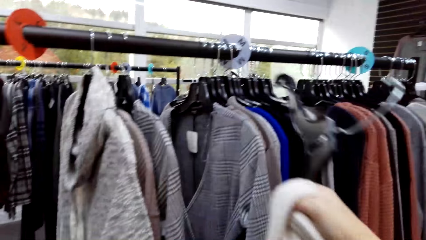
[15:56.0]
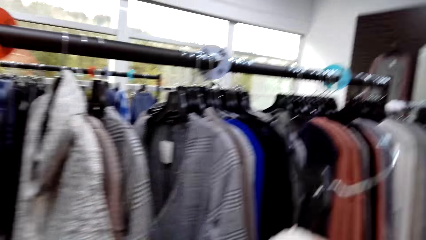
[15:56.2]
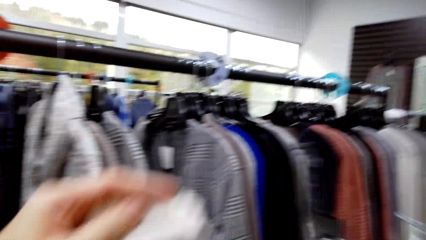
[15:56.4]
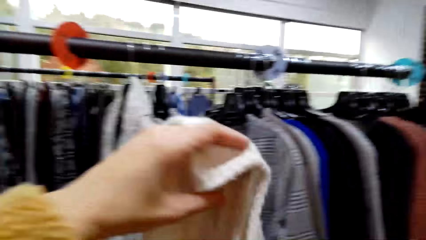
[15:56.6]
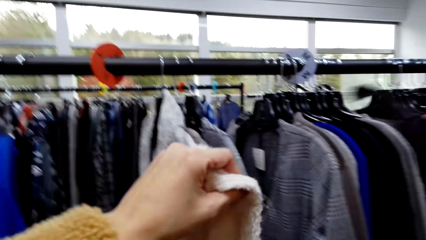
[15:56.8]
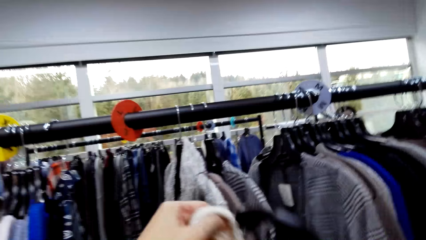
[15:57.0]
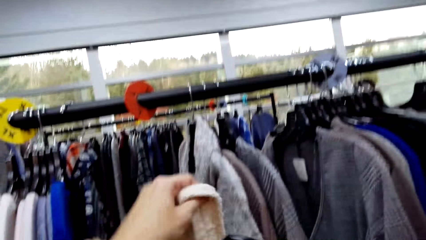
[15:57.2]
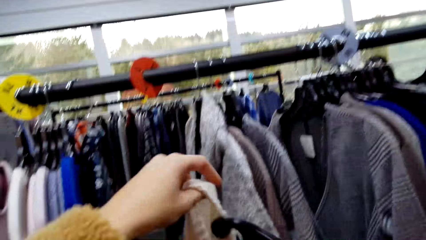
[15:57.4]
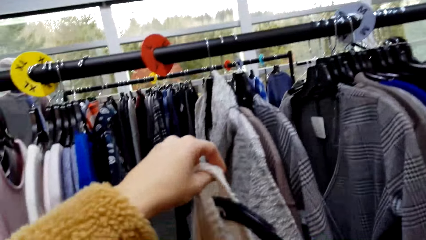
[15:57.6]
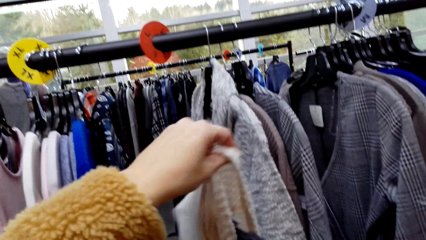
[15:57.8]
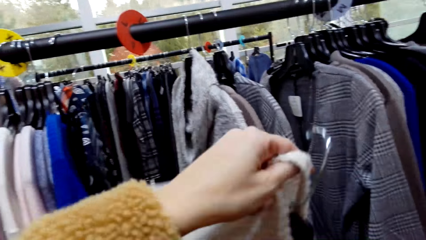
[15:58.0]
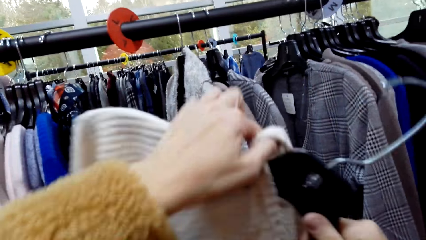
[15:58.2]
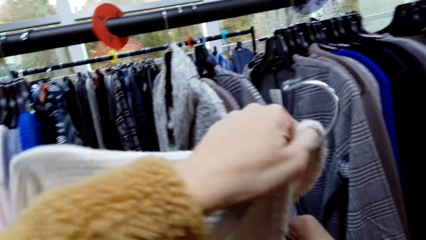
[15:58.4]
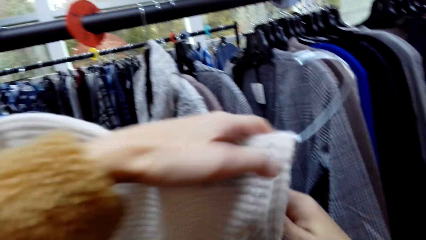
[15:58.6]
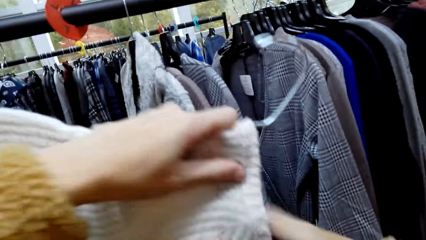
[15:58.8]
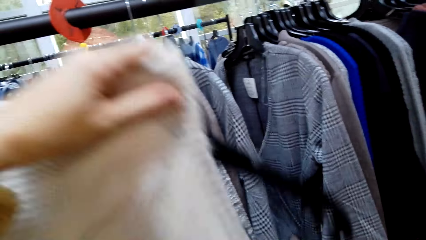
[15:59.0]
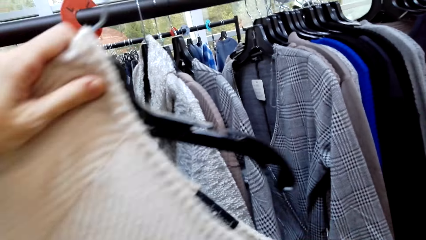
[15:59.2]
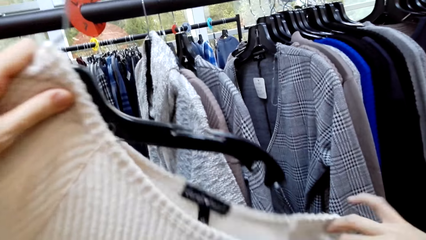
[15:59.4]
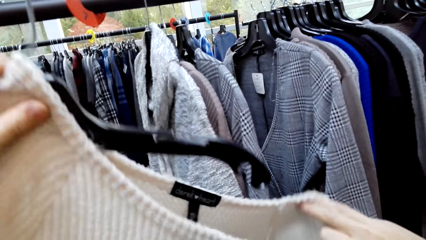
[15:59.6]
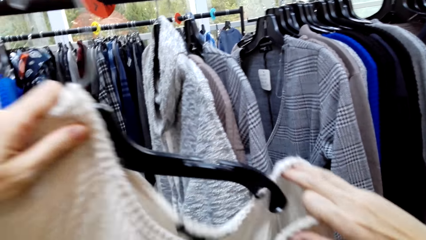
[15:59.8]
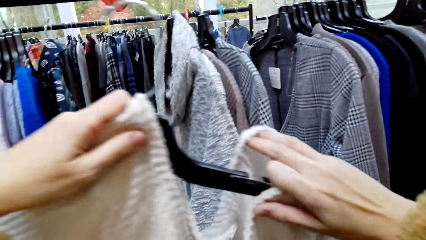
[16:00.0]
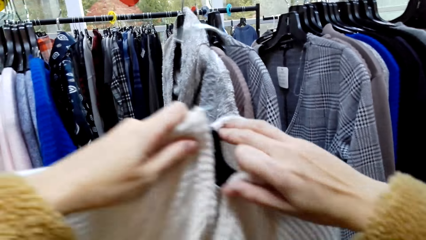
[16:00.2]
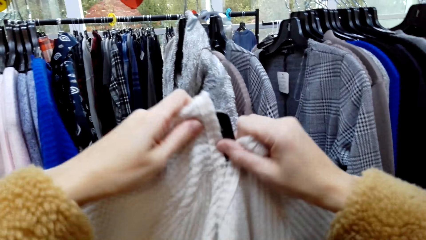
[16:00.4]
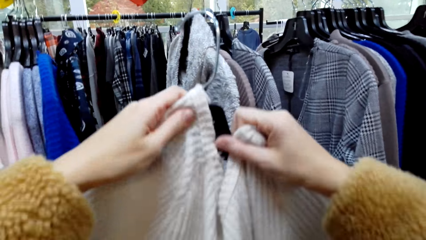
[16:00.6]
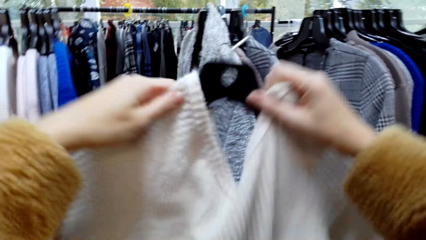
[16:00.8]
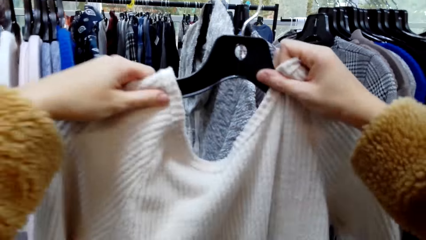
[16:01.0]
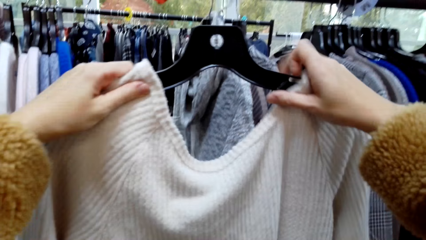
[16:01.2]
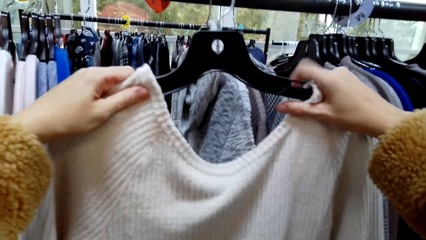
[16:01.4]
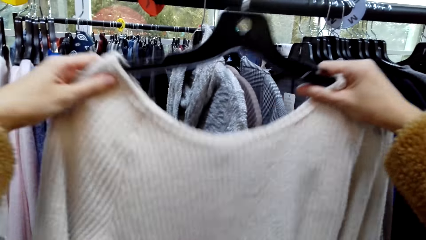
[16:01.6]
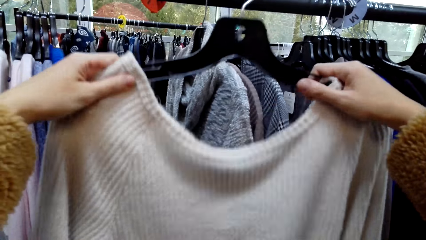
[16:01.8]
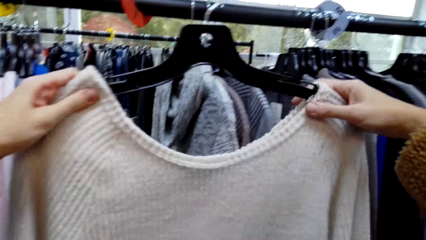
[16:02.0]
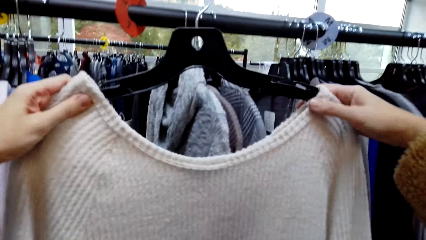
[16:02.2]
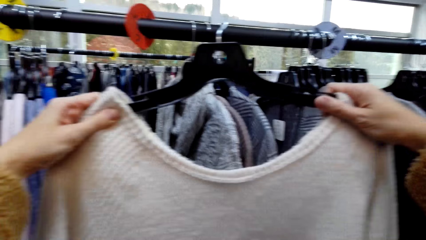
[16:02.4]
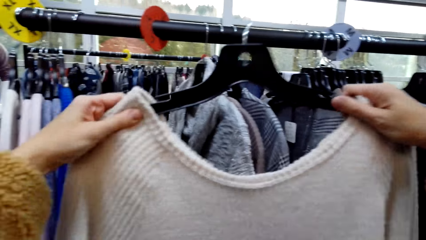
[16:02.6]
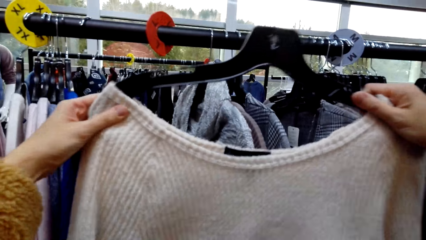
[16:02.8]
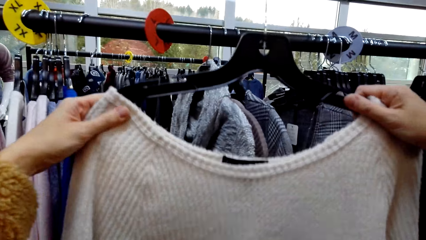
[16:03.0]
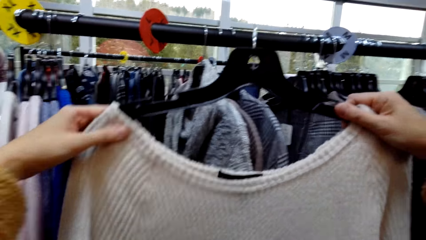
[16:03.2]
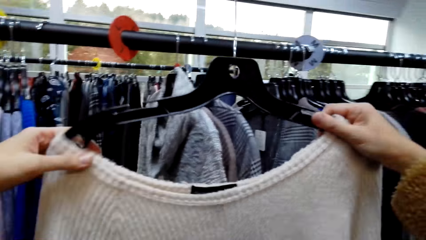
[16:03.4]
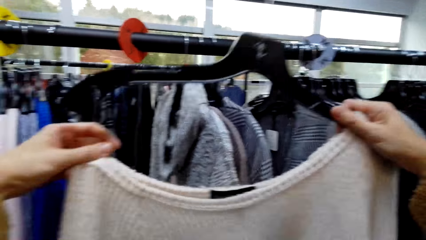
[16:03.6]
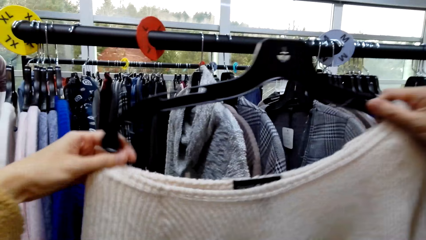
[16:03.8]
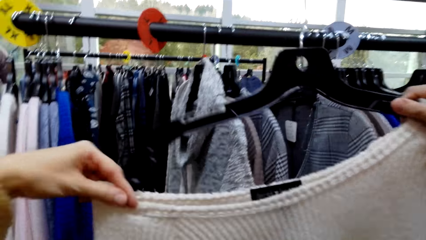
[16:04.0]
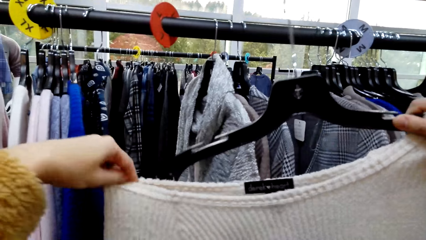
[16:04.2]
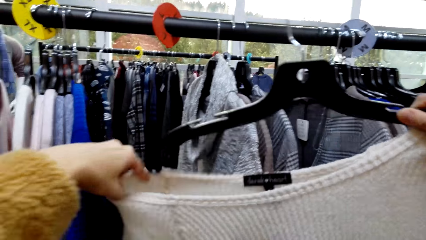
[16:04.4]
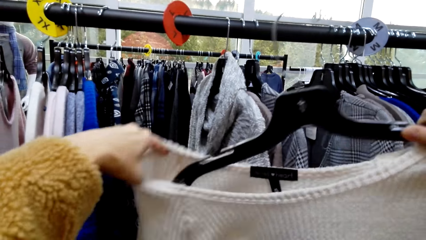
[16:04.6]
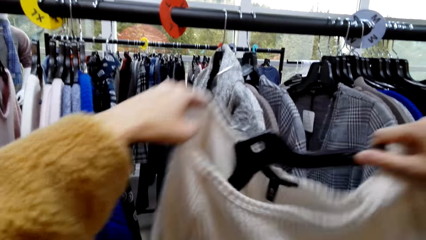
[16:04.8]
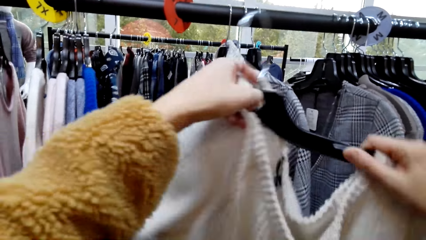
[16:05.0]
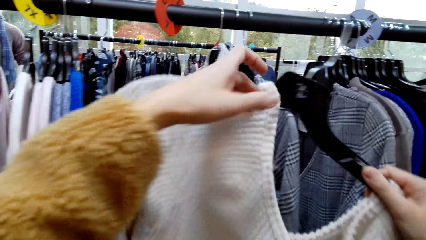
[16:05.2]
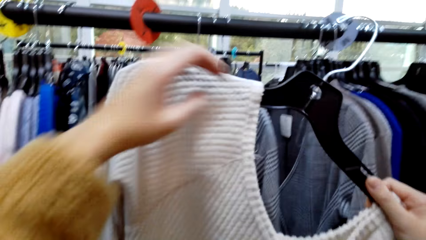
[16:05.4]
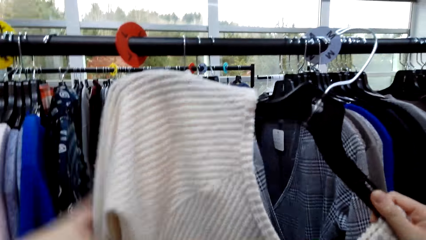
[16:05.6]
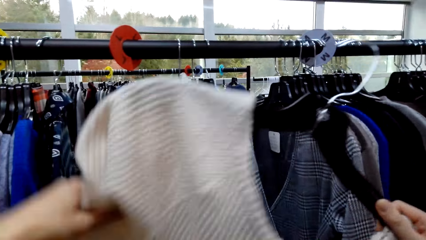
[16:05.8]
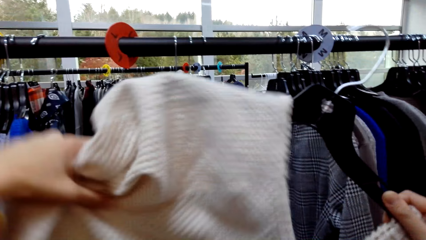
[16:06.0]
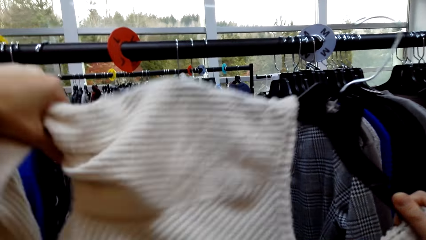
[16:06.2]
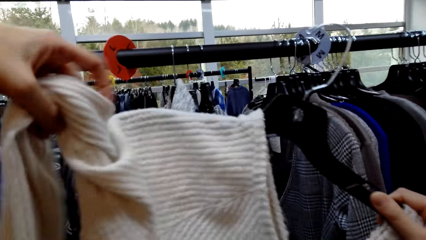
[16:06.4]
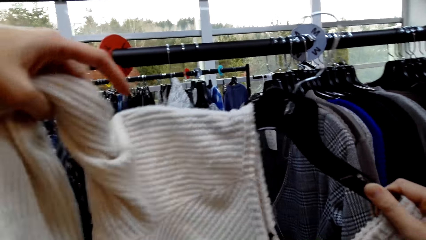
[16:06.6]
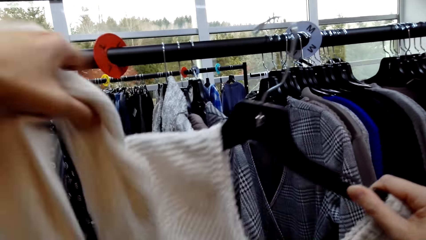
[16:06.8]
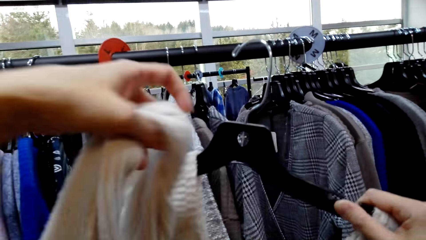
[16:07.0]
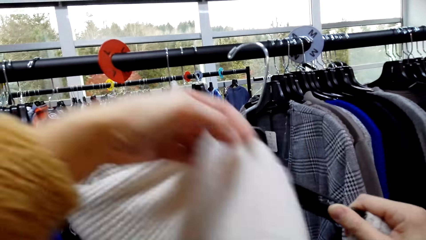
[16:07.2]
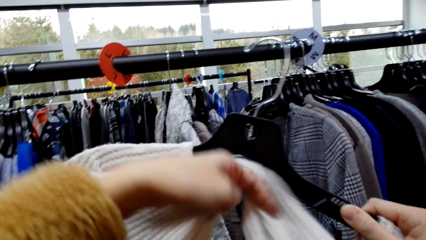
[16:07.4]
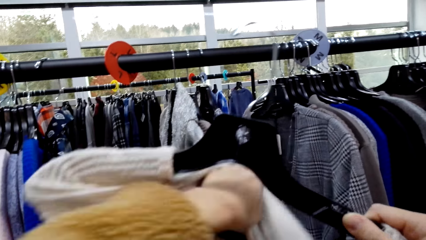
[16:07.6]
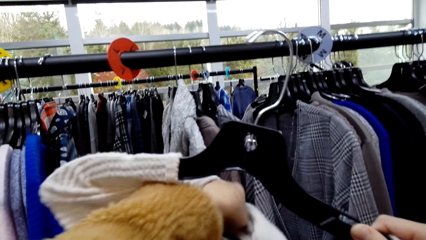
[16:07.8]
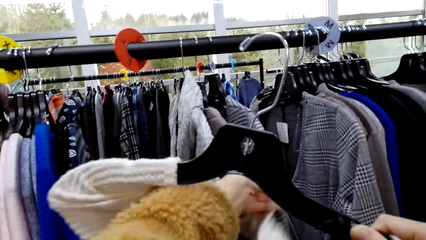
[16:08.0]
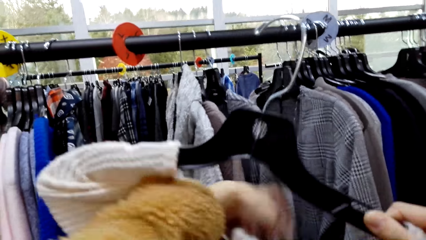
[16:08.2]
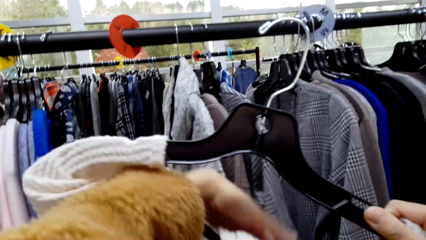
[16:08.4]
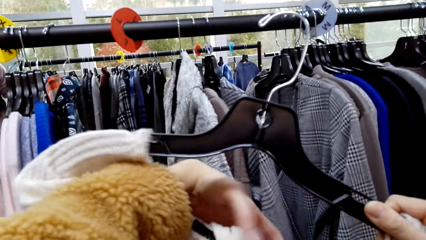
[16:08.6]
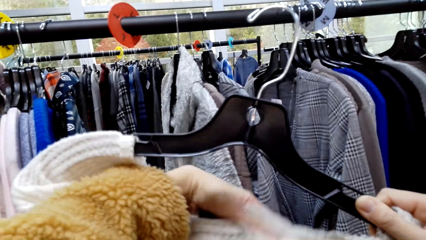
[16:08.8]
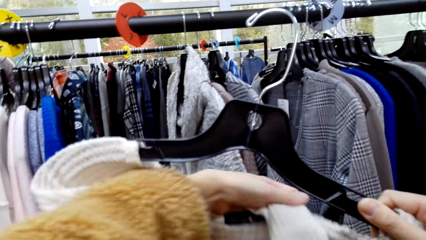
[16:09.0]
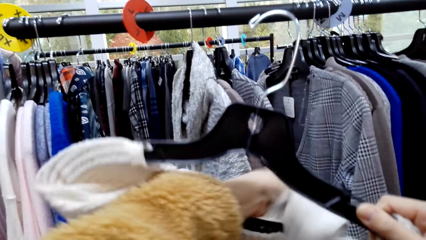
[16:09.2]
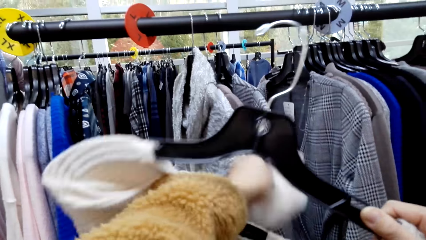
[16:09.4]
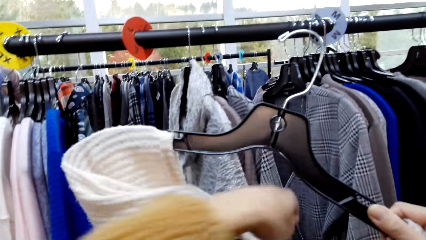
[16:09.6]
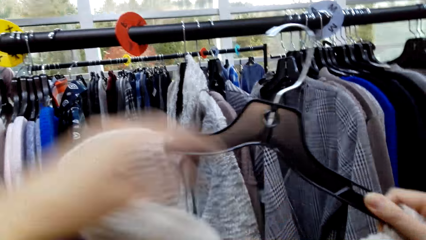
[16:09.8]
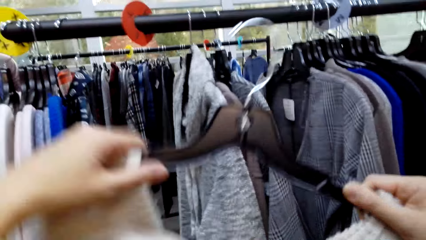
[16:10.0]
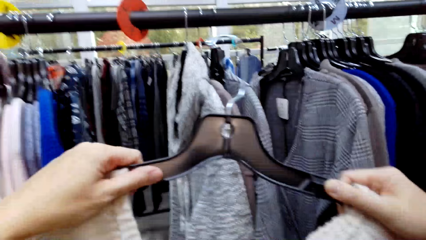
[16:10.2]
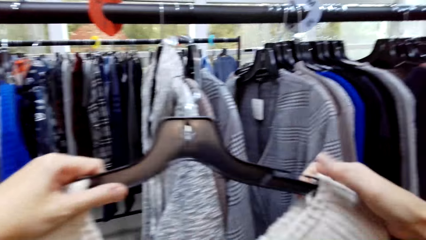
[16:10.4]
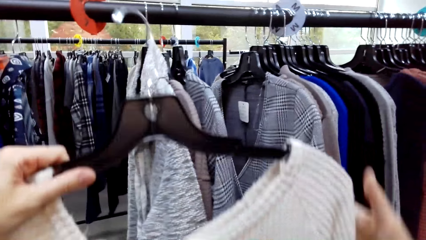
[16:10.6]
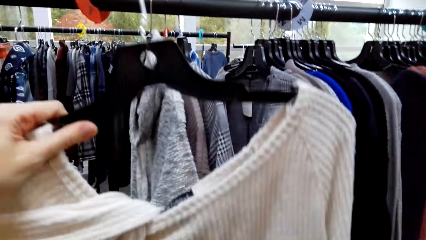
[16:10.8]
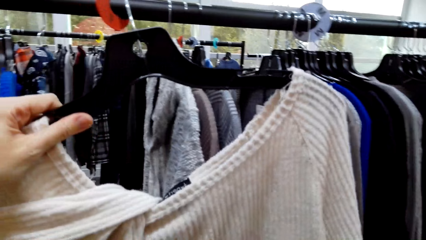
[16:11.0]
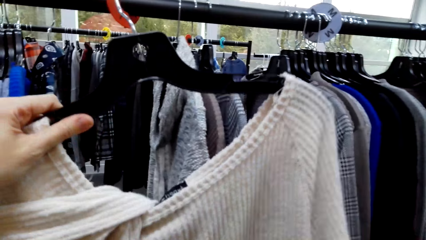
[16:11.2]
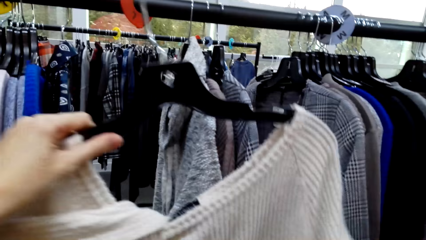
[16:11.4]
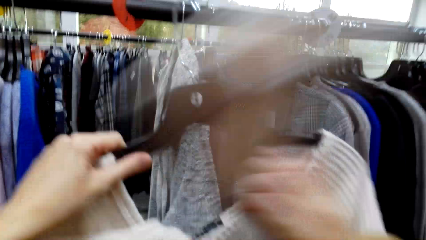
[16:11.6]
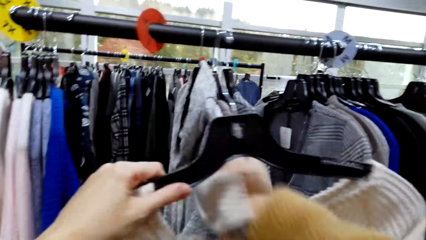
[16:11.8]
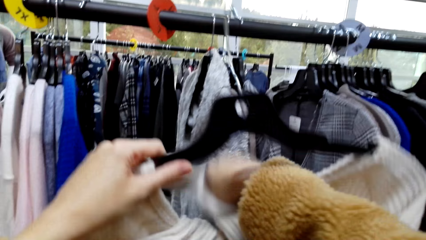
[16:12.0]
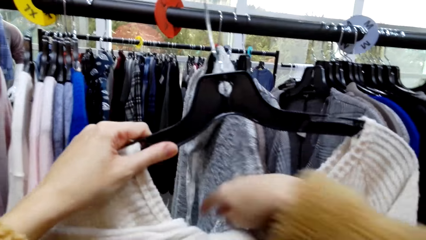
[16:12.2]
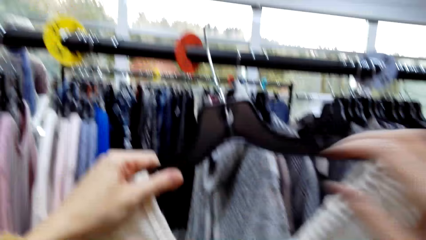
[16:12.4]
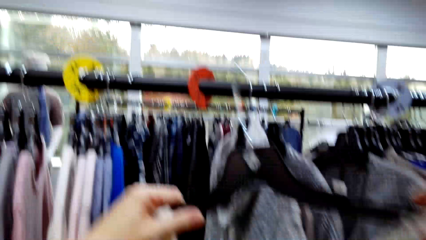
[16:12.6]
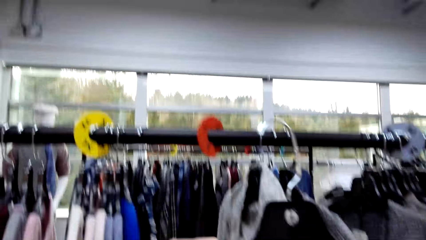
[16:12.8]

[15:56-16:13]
The camera wearer talks to a man. They hang the top on the hanger.
